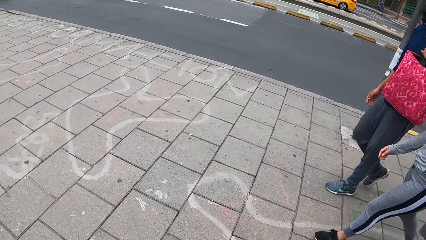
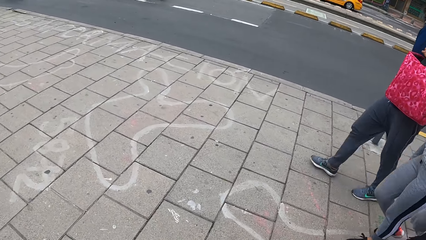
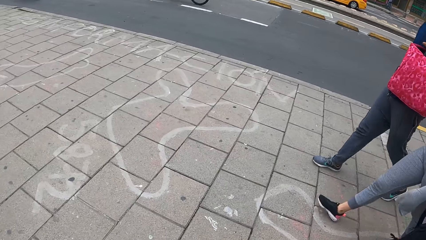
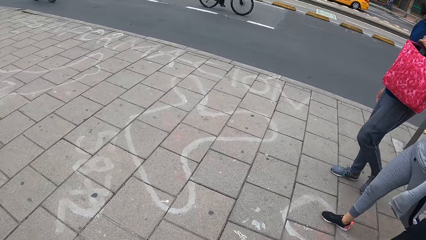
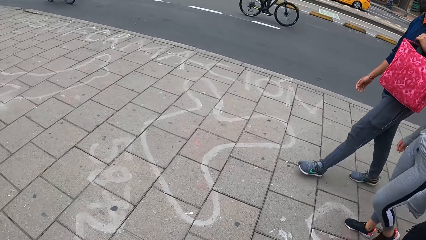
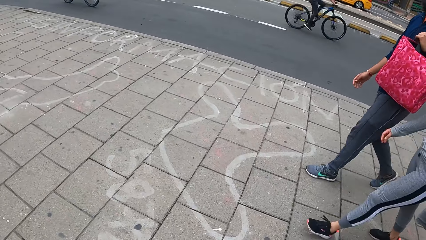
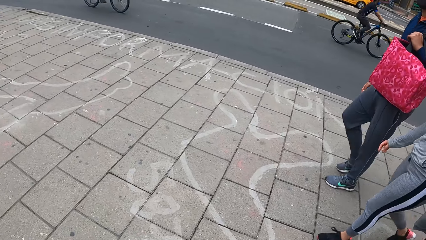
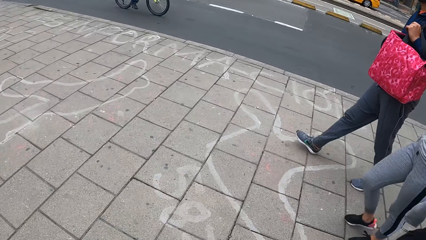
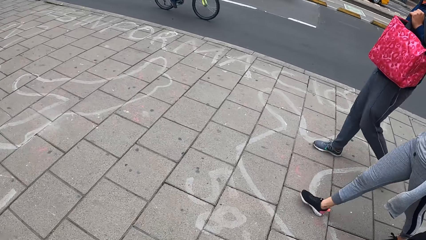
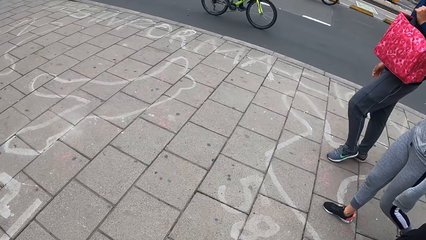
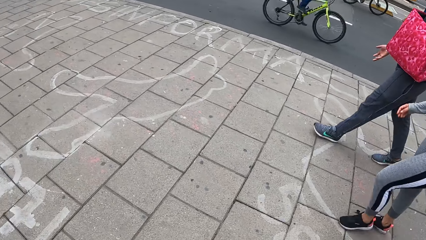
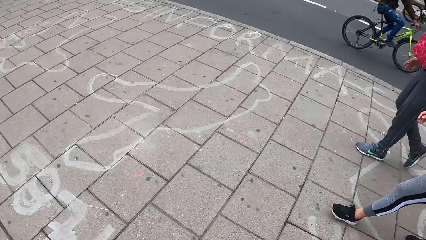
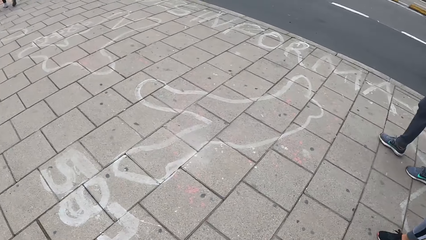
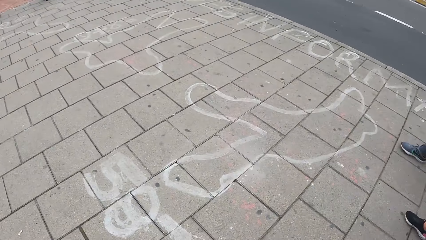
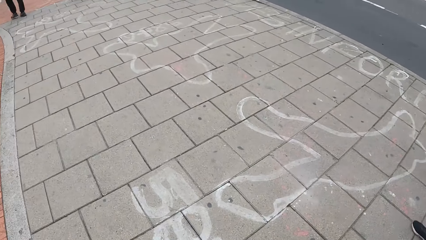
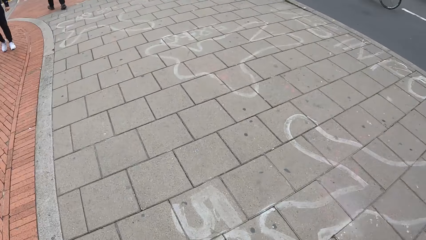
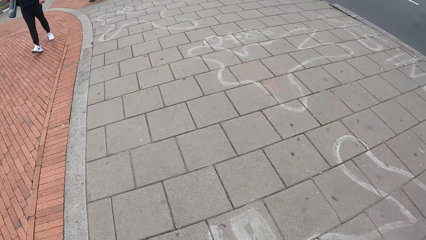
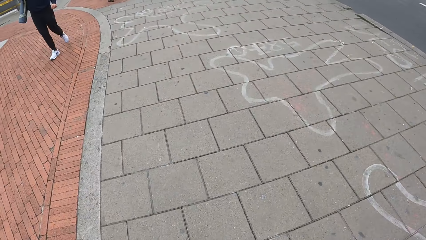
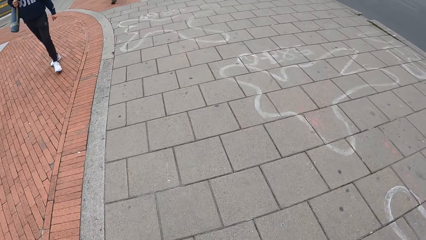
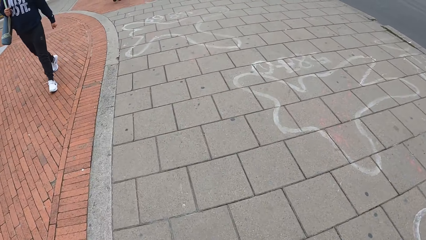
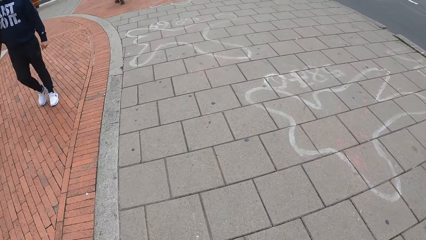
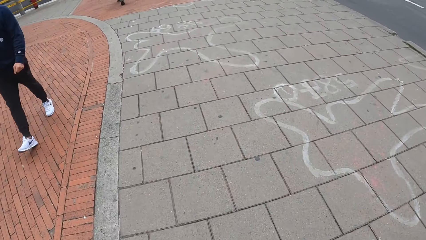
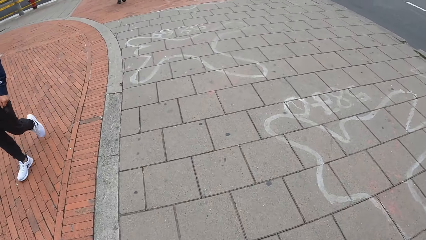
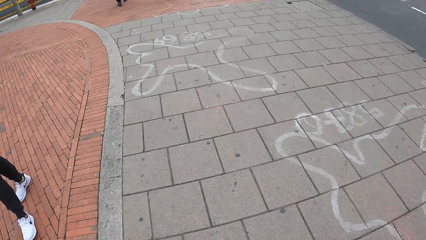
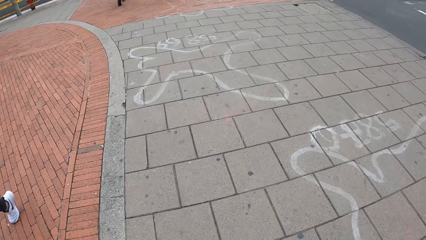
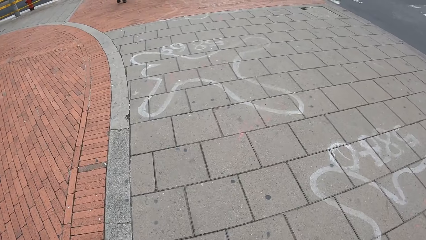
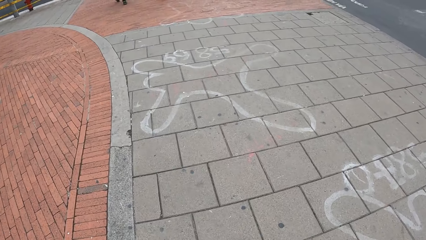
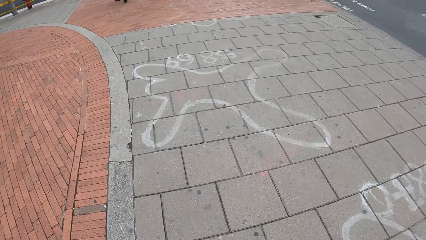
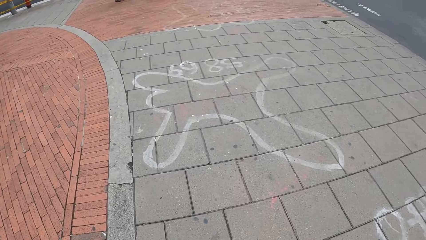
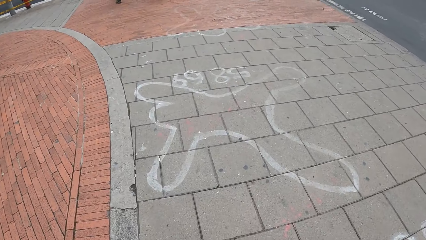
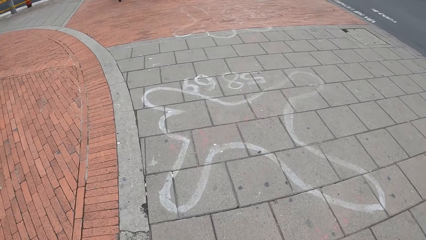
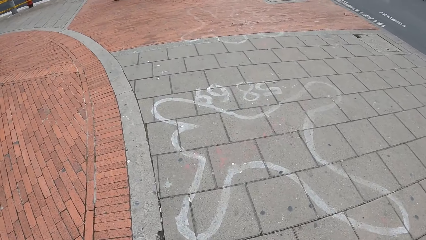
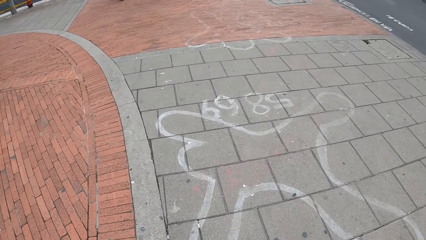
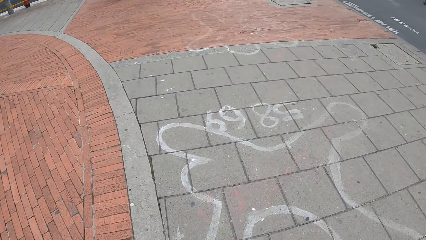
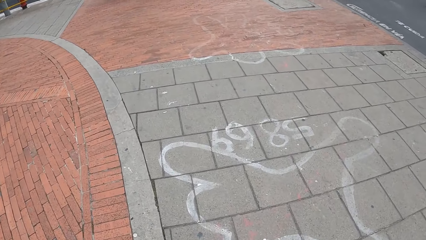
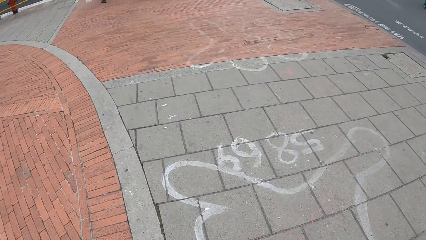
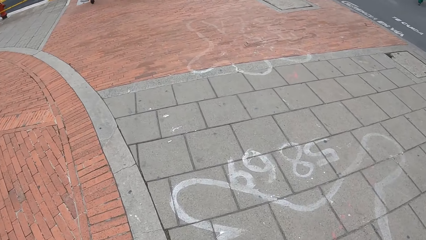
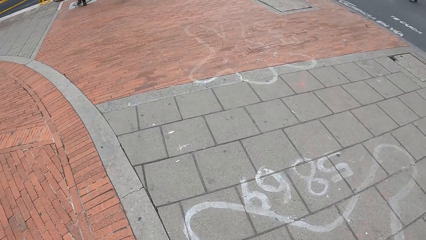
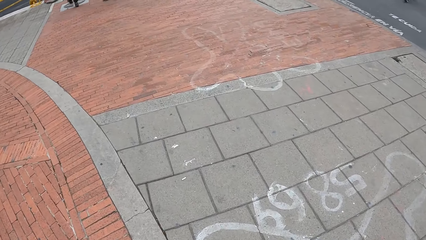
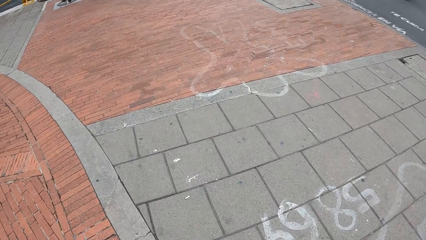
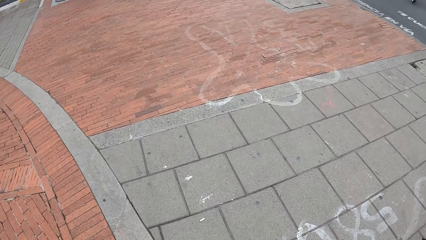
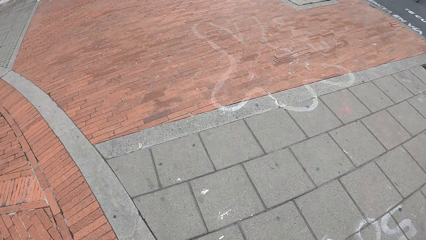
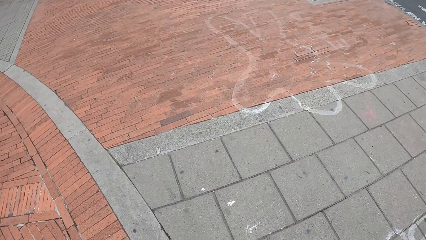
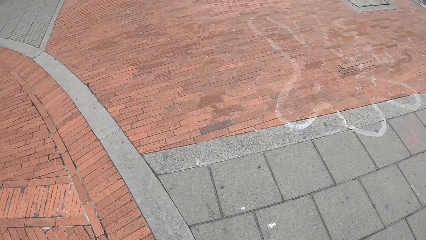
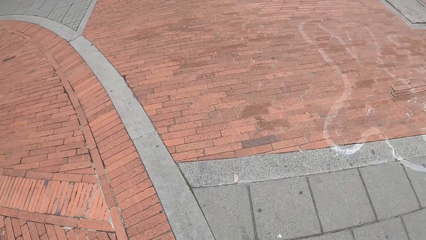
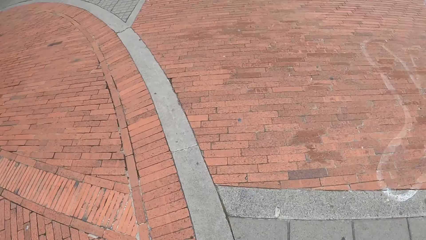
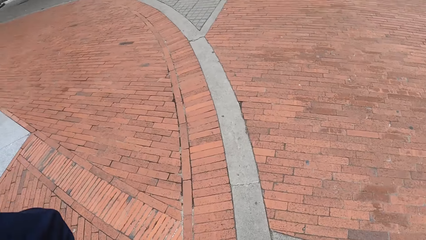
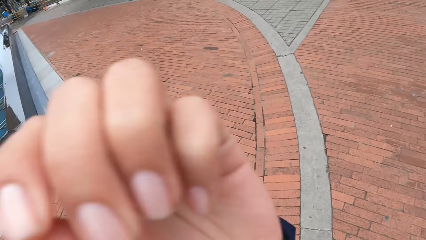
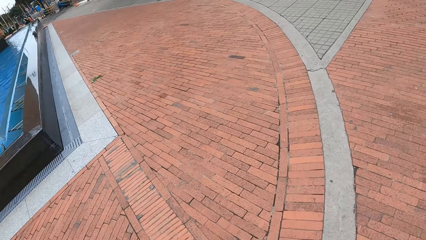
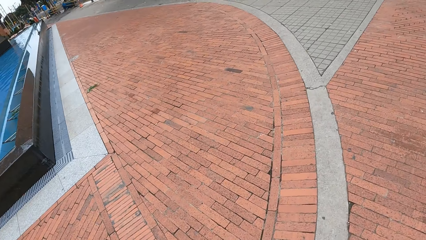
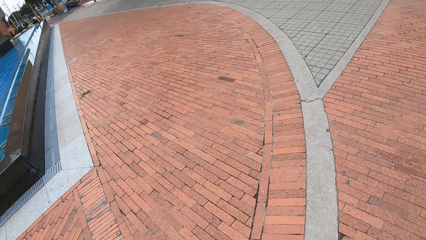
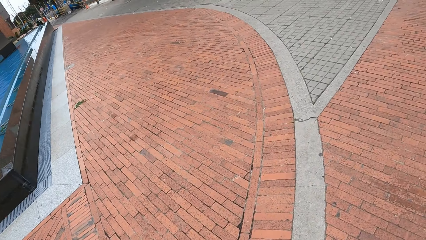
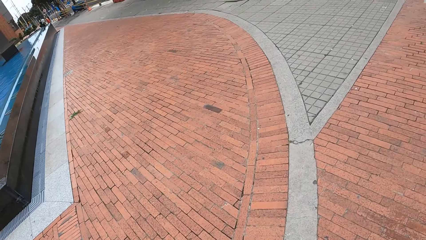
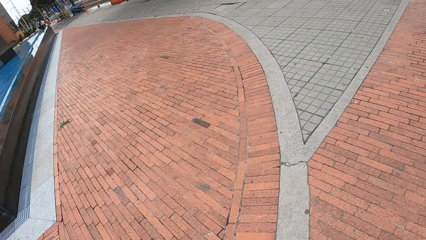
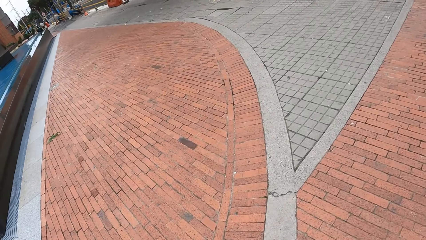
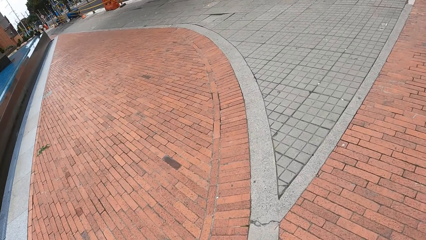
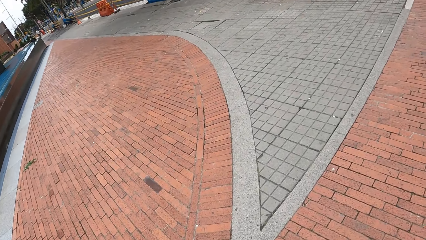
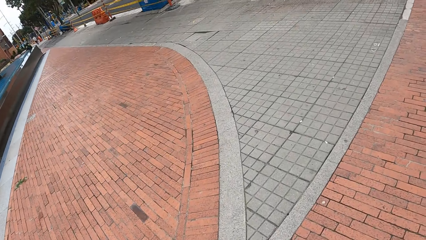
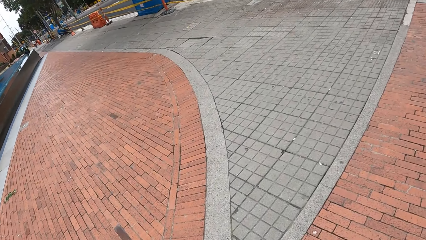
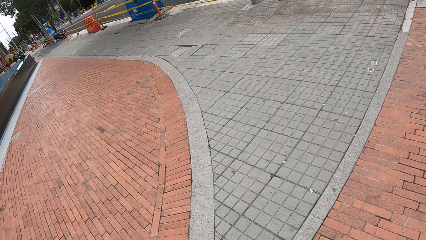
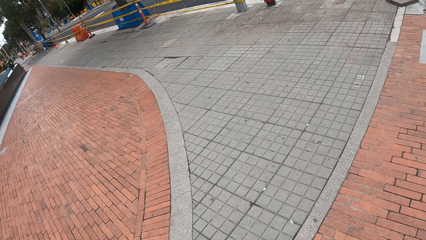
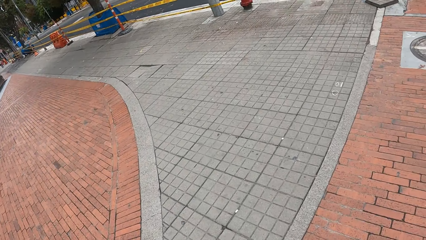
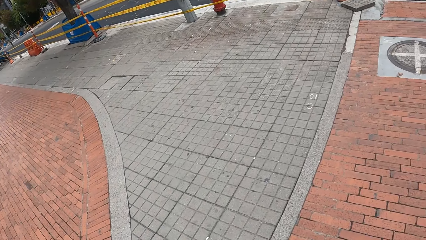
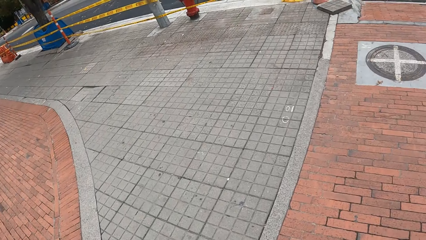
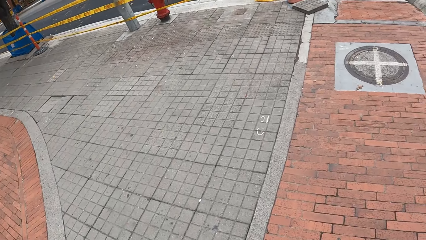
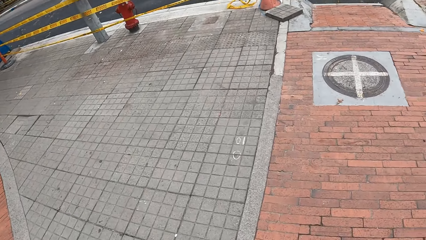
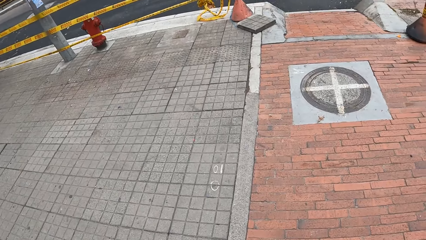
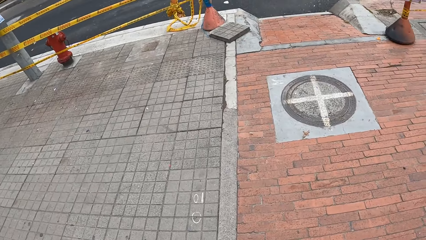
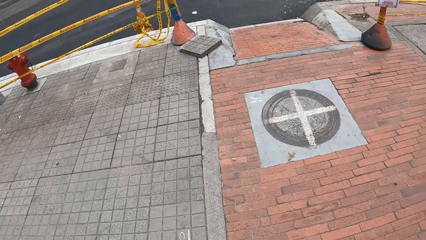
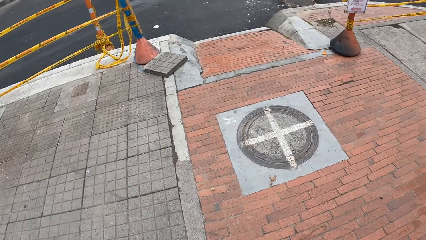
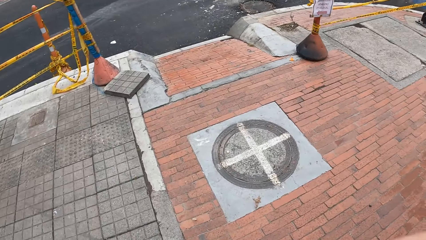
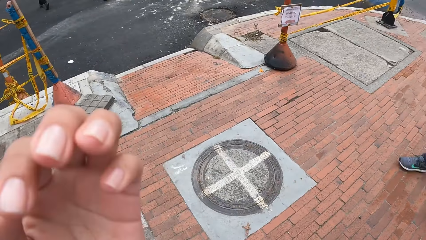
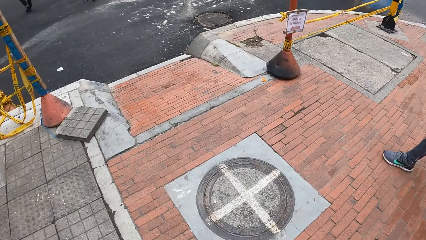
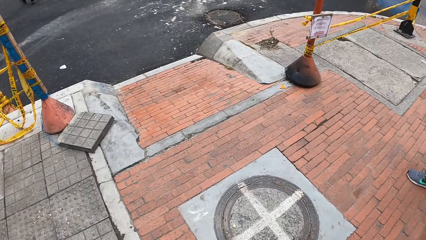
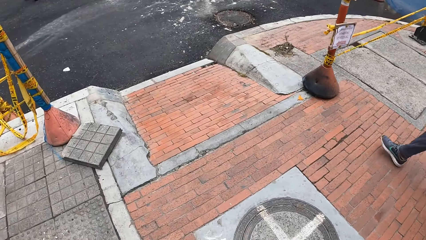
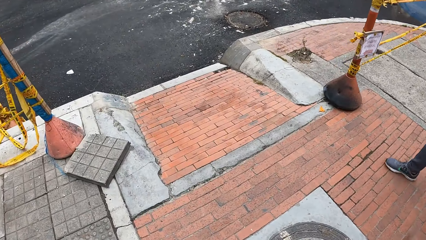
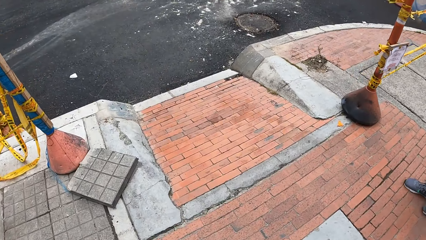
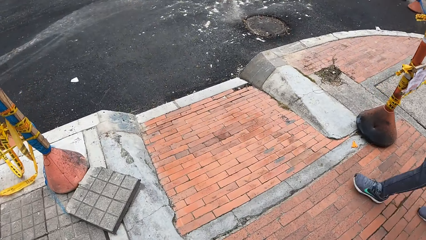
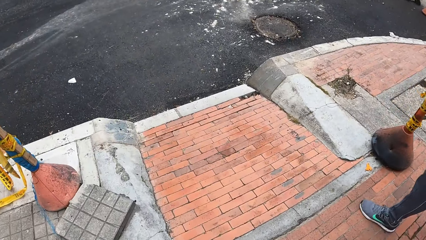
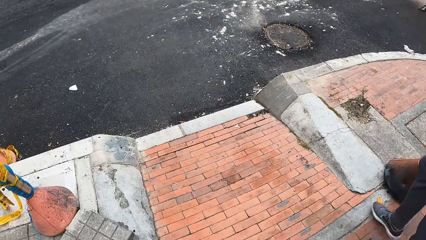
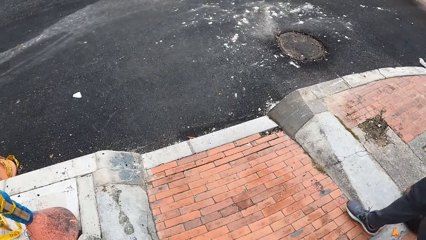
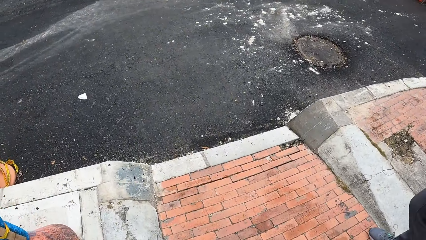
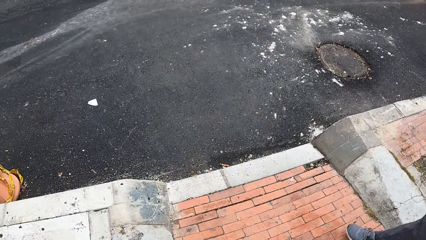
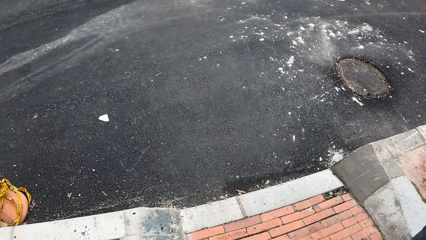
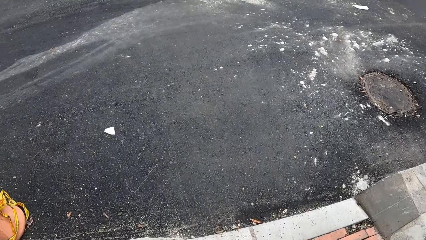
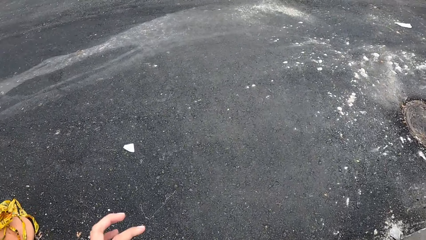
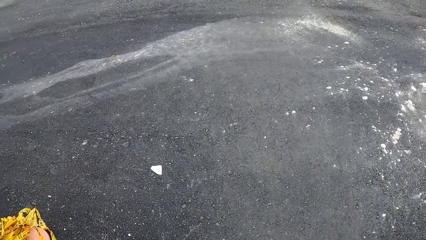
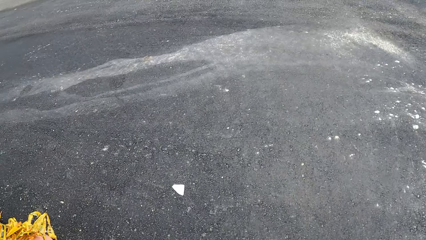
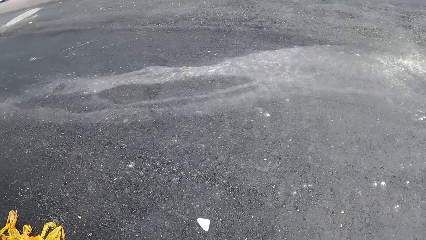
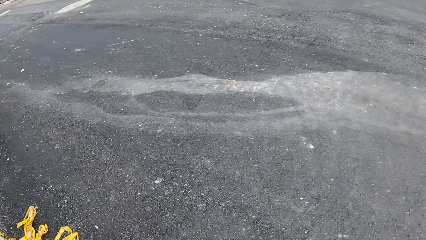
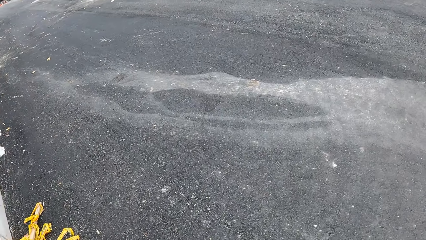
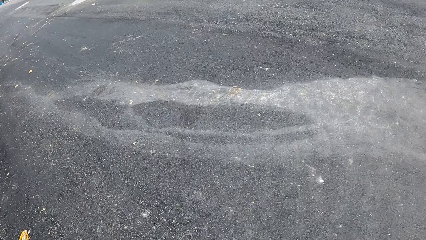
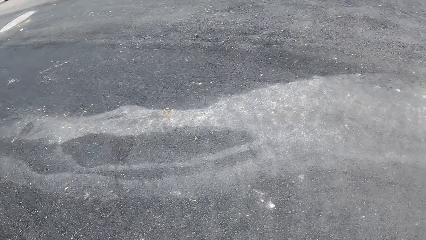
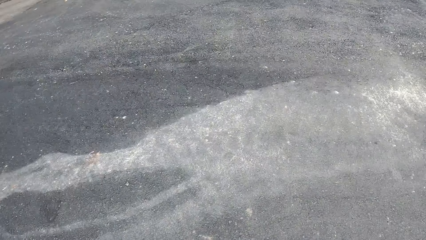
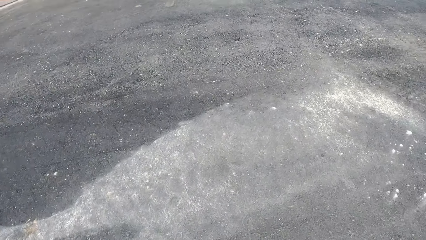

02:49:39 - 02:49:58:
A man gestures and converses on his way. The camera wearer crosses a road.
